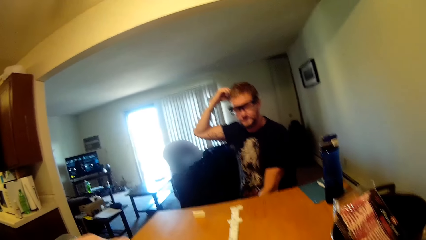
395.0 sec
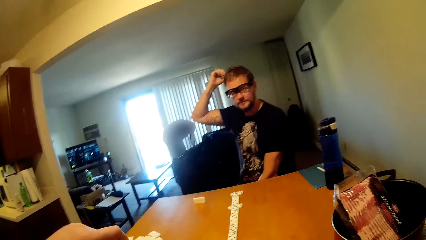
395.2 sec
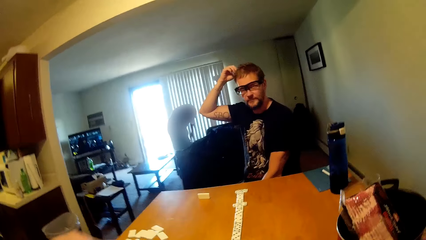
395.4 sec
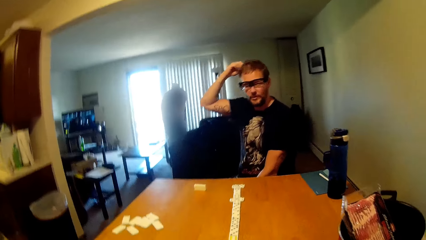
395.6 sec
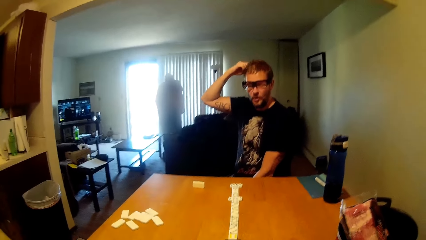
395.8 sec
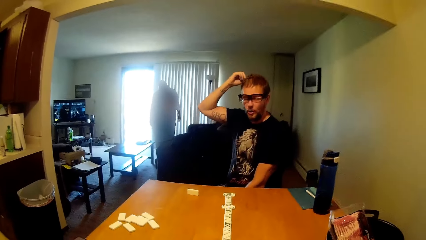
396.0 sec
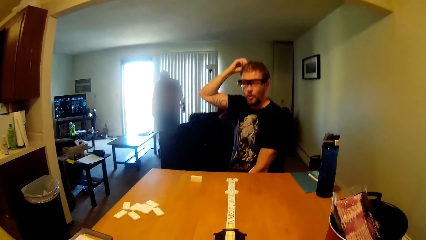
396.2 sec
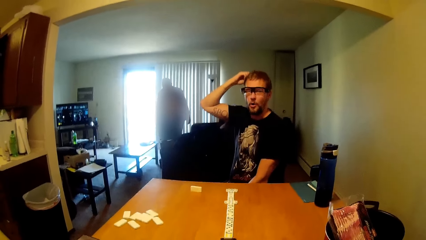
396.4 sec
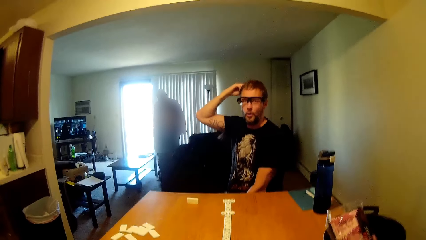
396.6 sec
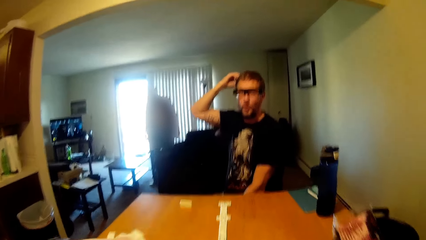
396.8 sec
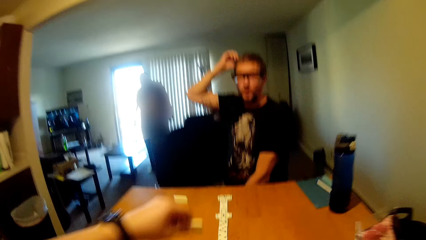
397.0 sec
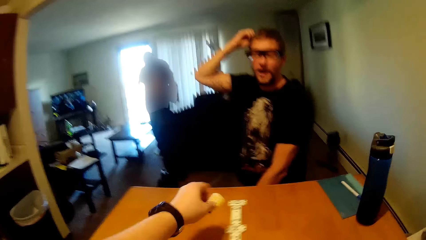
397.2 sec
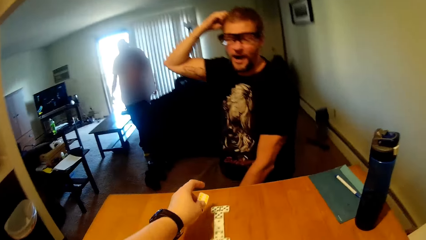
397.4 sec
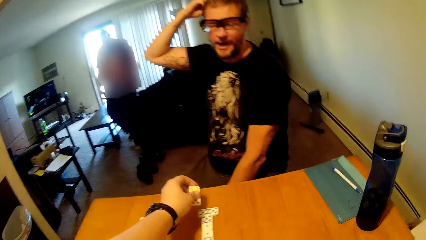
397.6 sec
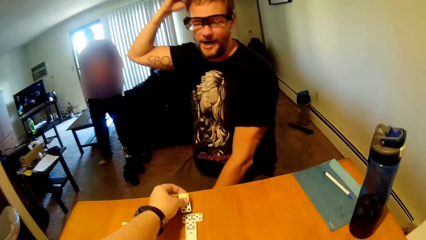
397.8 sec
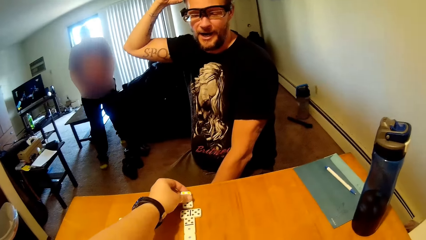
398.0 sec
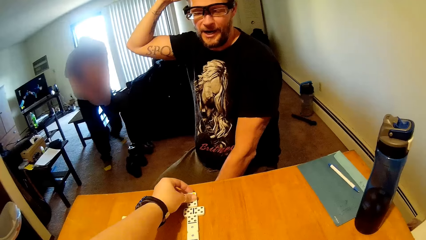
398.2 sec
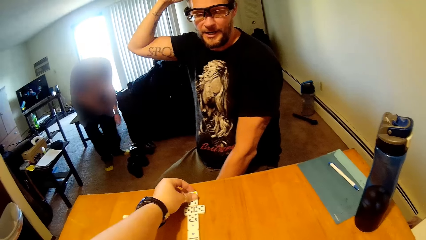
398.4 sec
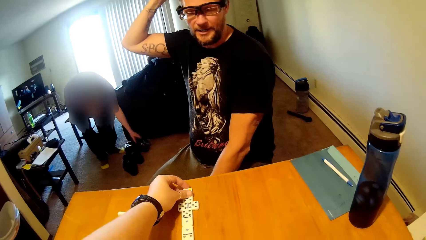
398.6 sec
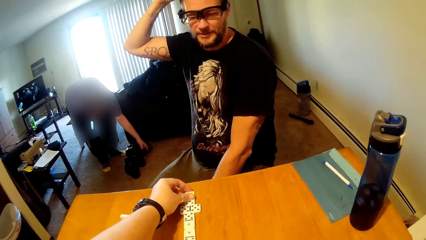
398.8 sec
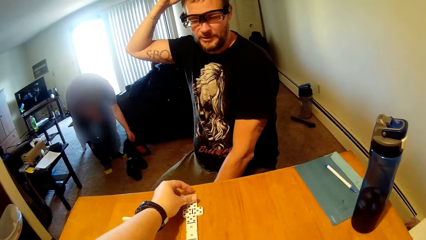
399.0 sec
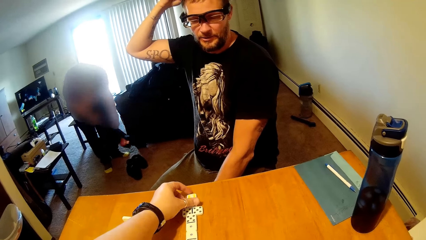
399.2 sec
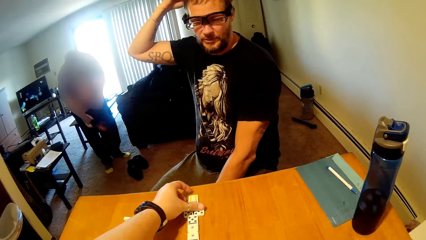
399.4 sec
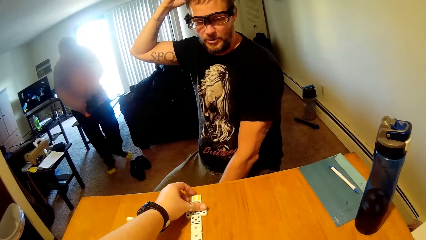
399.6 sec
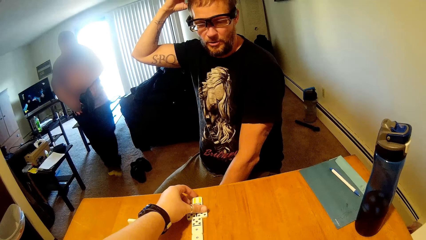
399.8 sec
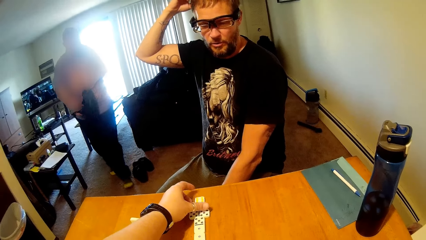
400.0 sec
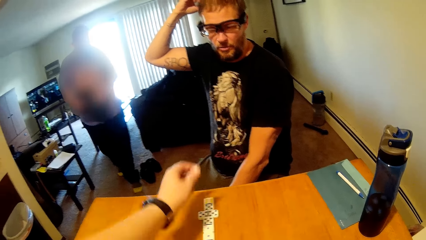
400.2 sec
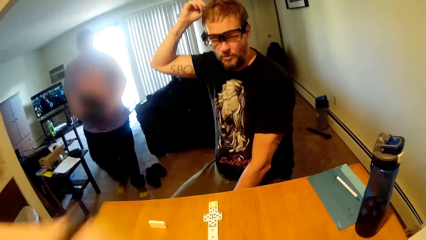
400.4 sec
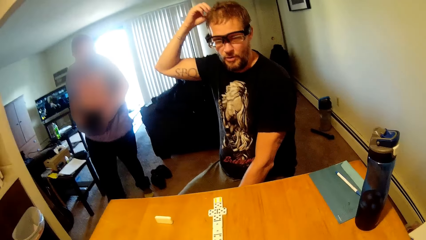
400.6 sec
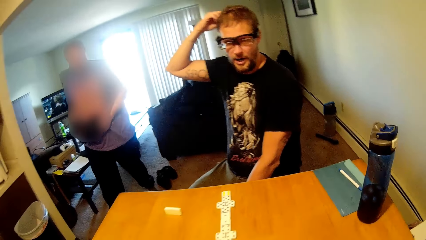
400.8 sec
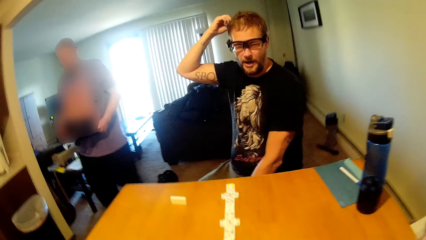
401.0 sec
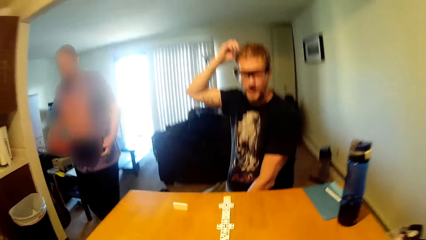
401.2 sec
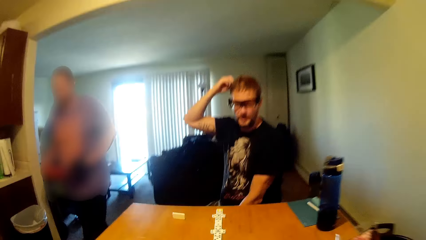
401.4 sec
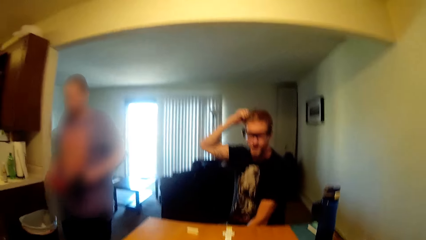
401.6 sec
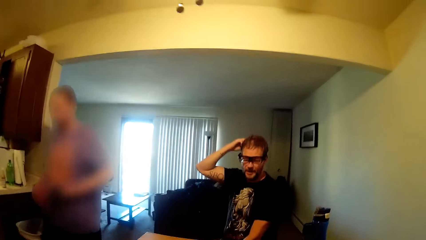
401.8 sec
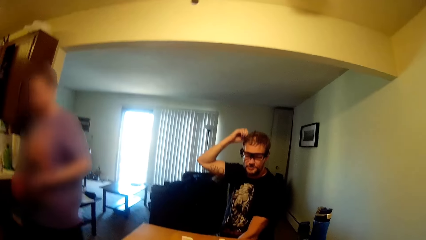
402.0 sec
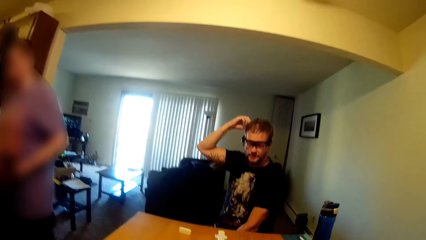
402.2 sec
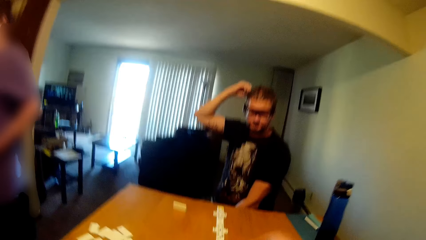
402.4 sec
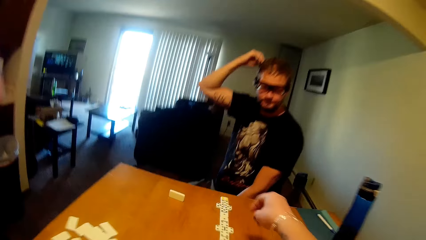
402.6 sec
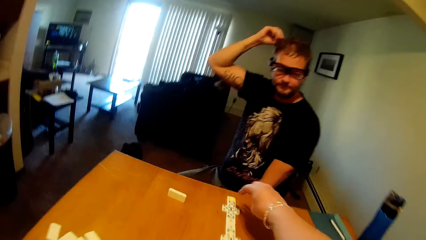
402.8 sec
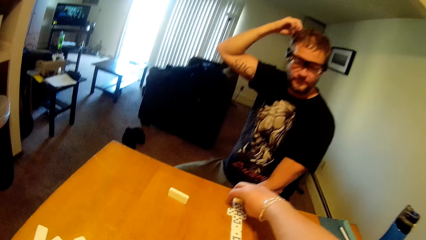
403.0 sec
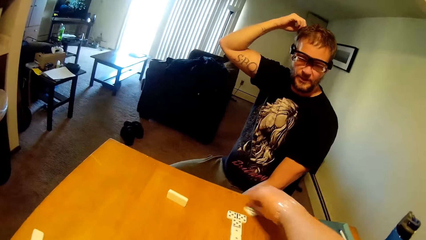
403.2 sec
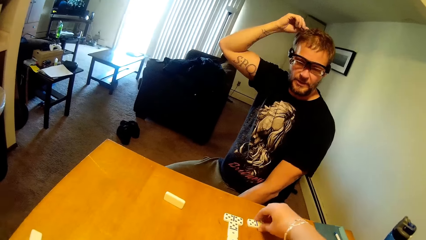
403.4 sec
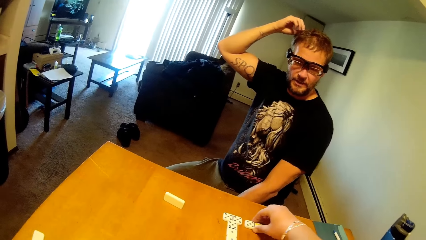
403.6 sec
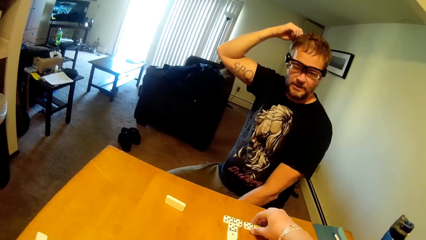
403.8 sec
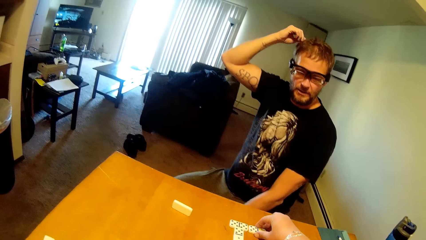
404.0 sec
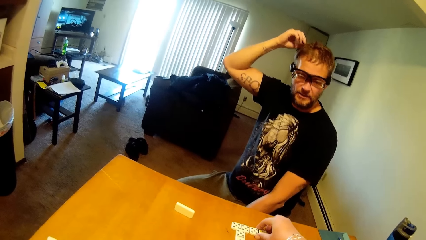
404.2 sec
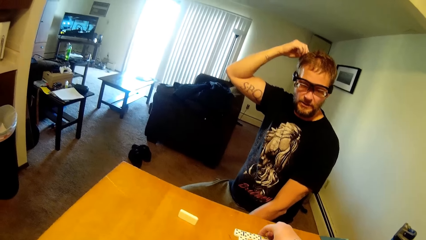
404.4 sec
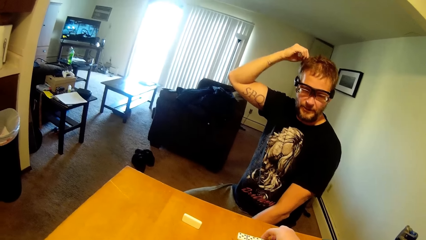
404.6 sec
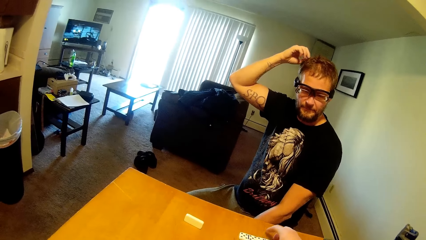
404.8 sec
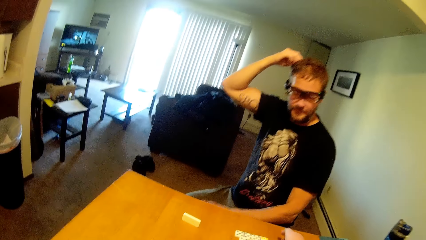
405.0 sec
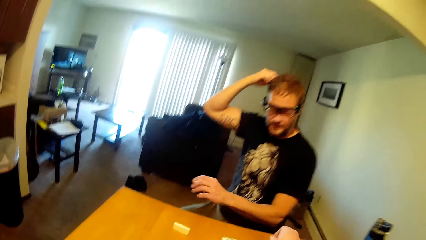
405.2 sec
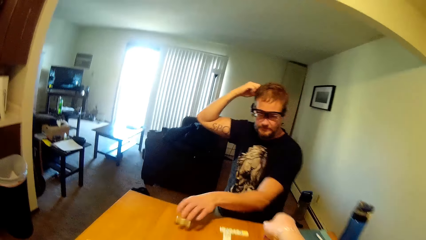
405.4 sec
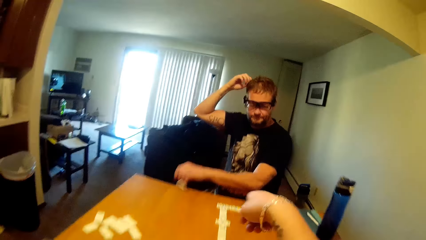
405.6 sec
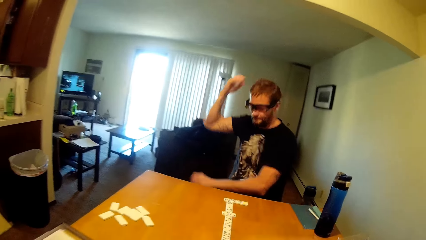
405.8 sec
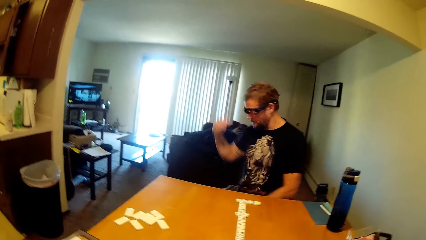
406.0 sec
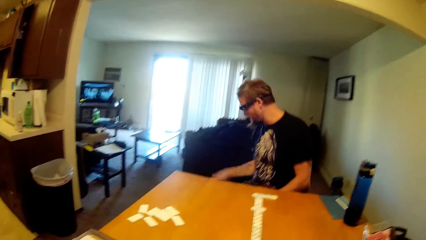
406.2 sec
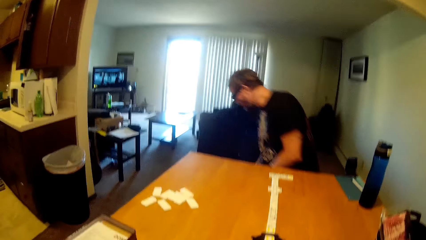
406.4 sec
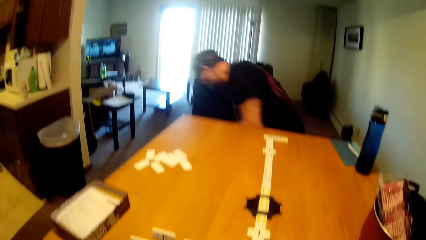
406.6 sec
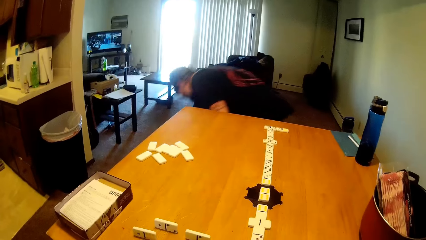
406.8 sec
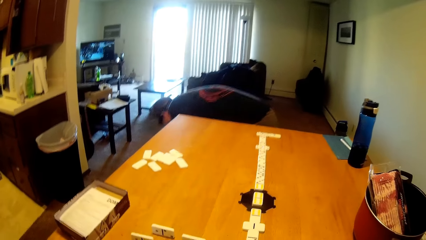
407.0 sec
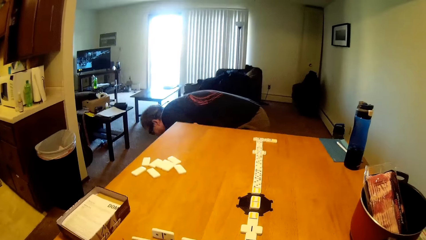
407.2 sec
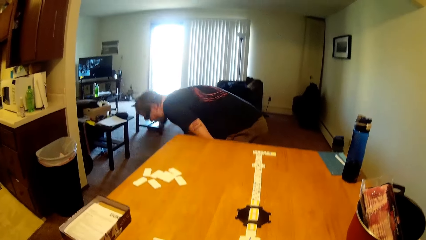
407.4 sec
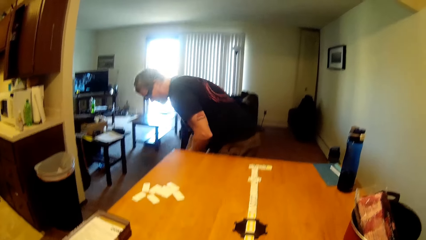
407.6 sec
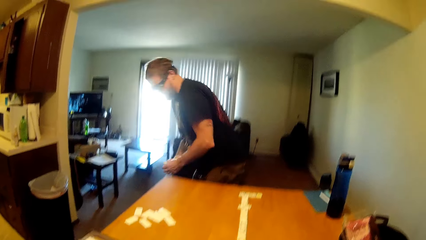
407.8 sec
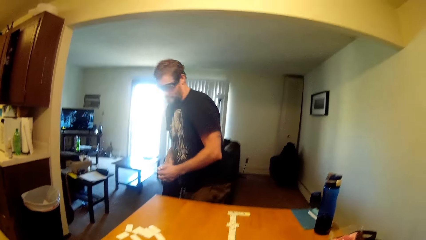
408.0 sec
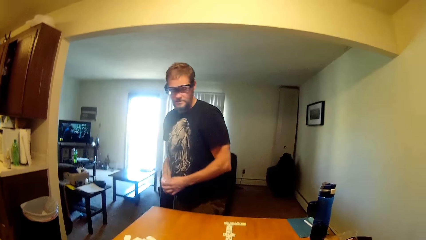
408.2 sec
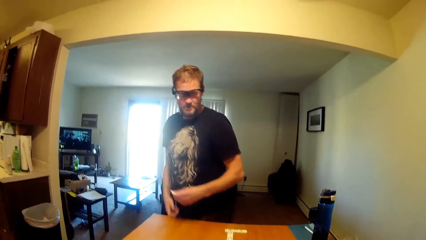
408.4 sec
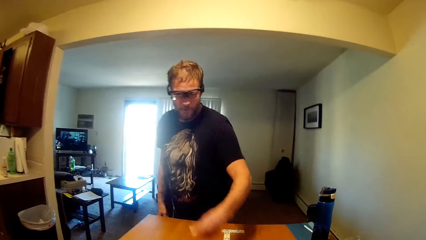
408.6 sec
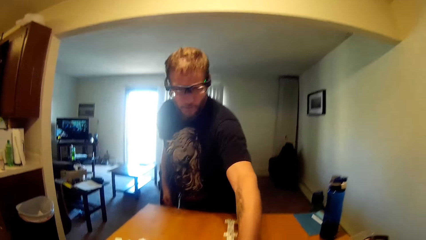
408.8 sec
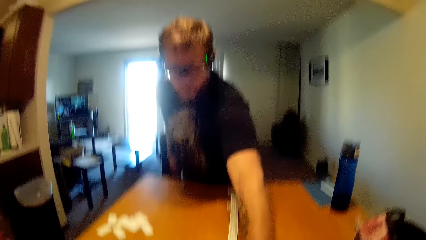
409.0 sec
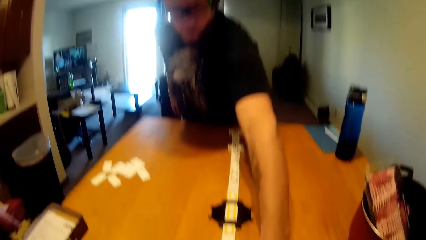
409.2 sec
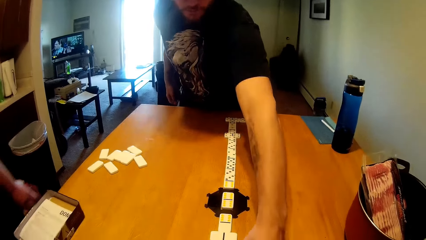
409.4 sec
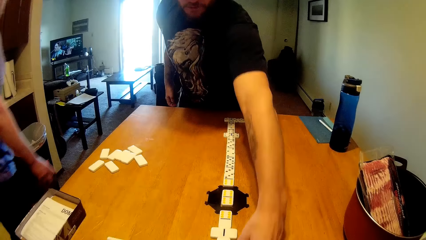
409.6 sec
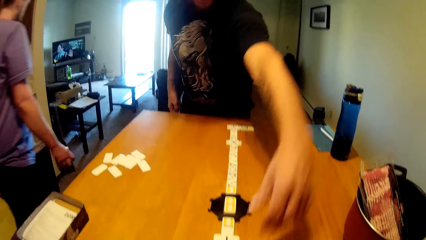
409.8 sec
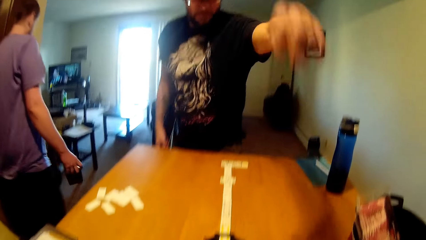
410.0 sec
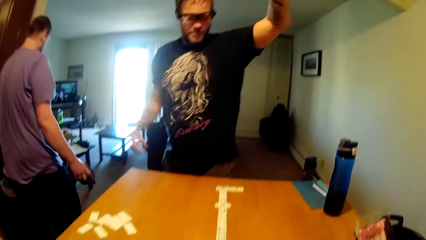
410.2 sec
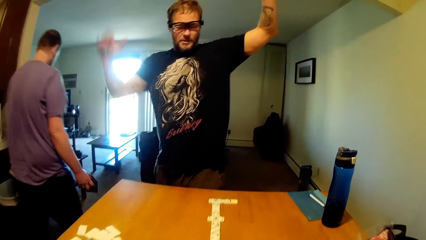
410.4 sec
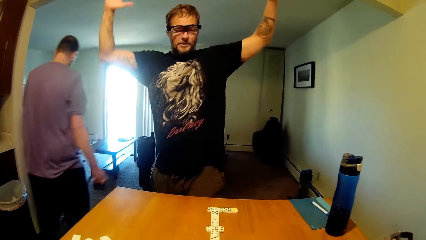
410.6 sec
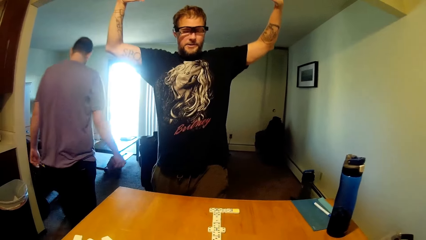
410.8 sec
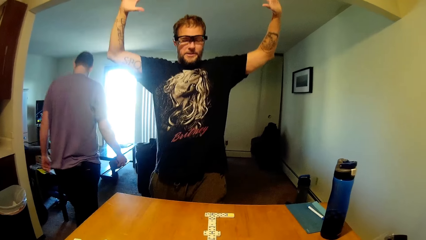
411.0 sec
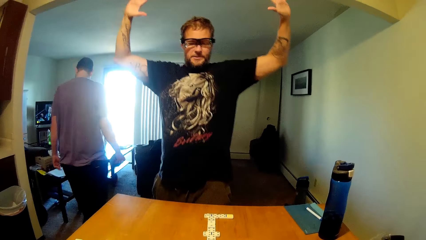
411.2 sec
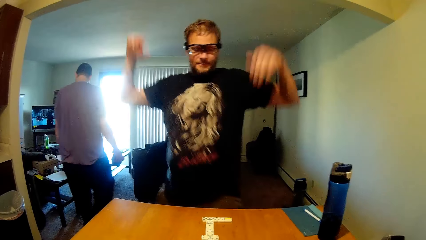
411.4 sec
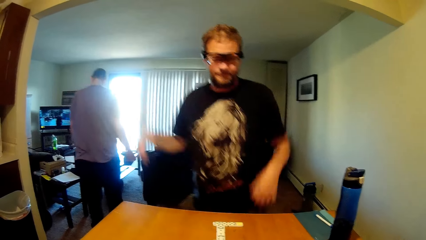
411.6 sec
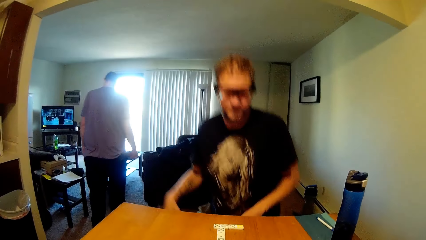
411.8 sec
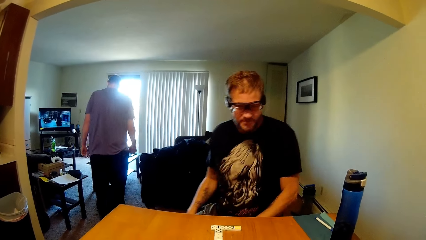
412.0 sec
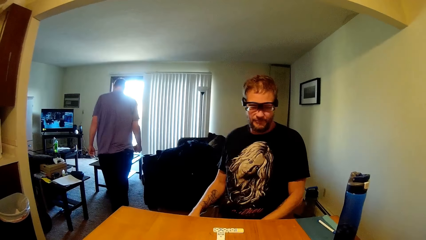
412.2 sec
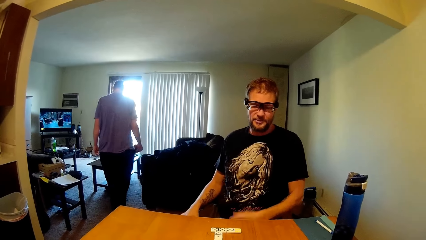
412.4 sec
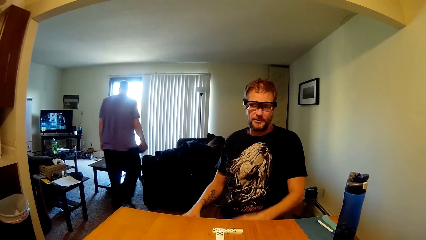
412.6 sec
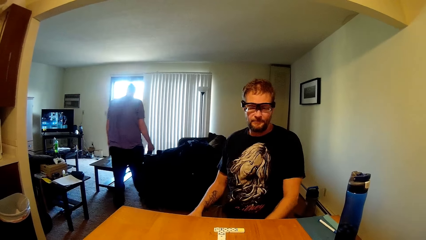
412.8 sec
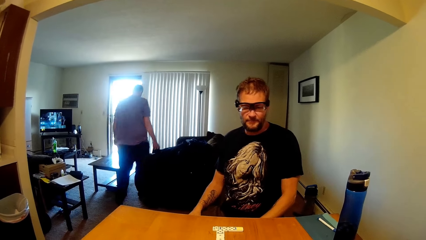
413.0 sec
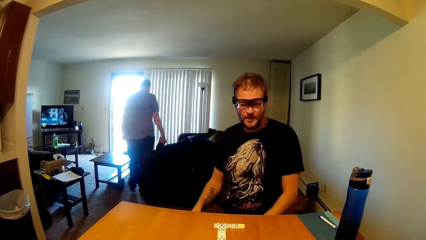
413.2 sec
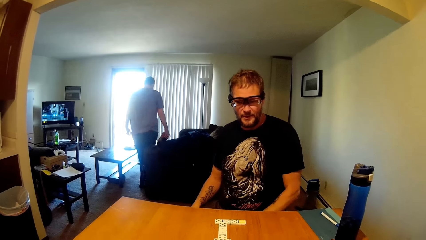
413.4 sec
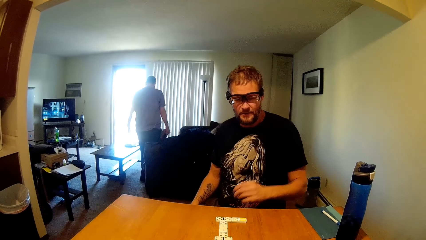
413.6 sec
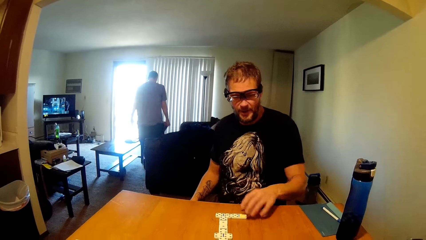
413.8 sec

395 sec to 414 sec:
The camera wearer puts the scrabble tile on the table. A man grabs the shoes. The camera wearer puts something on the table. Another man collects a scrabble tile. The other man puts something on the table, raises the hands and sits down. The camera wearer talks to the other man.
